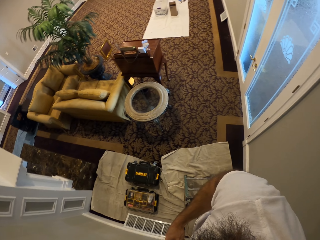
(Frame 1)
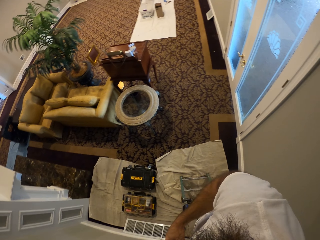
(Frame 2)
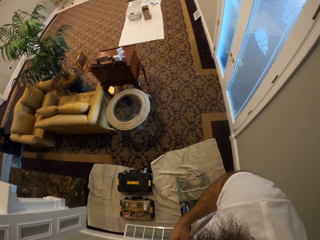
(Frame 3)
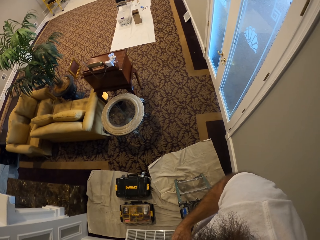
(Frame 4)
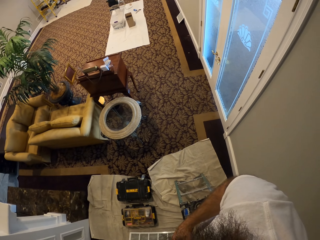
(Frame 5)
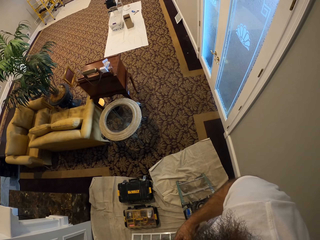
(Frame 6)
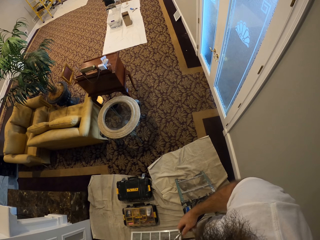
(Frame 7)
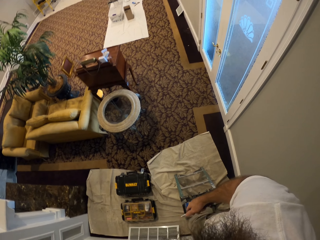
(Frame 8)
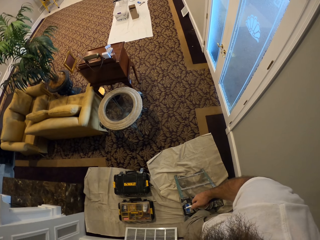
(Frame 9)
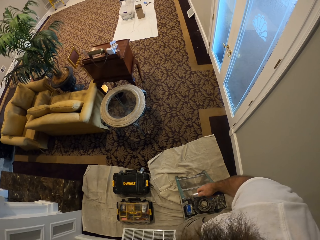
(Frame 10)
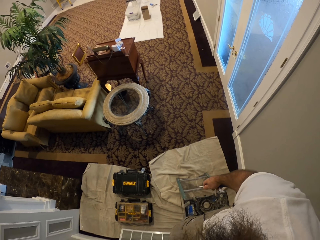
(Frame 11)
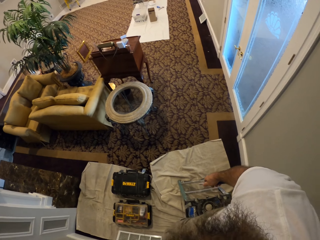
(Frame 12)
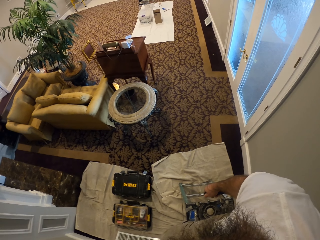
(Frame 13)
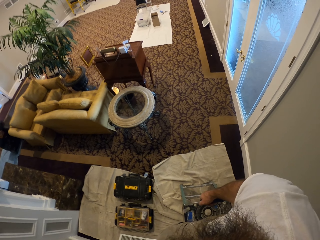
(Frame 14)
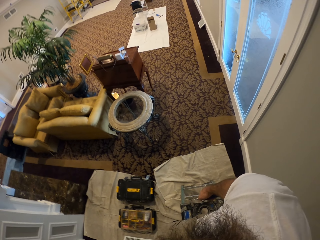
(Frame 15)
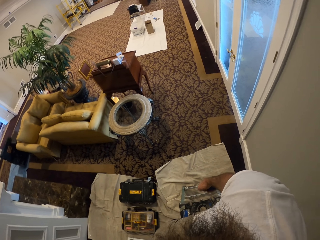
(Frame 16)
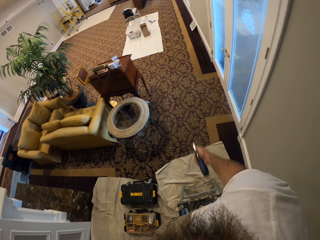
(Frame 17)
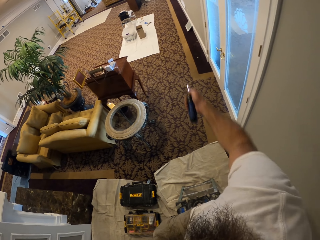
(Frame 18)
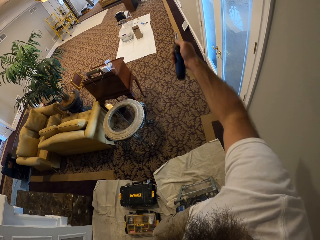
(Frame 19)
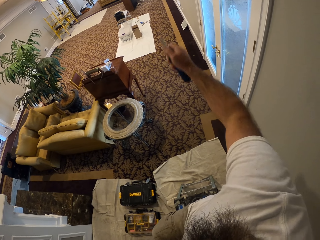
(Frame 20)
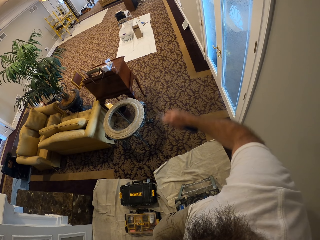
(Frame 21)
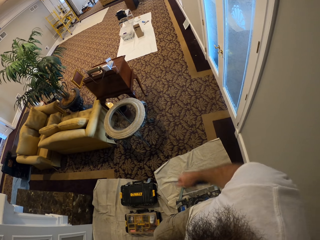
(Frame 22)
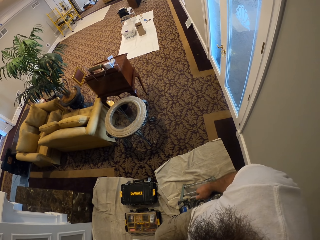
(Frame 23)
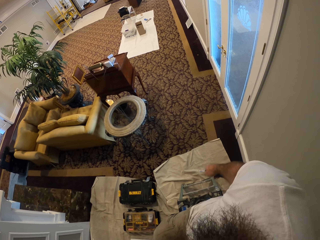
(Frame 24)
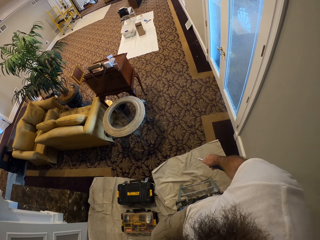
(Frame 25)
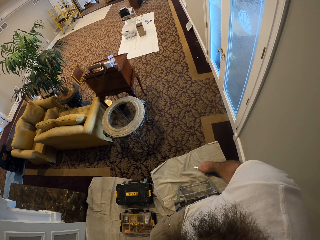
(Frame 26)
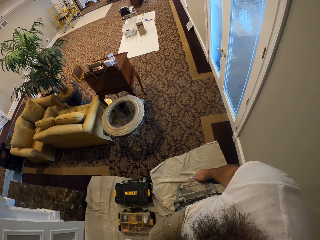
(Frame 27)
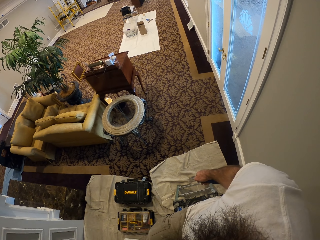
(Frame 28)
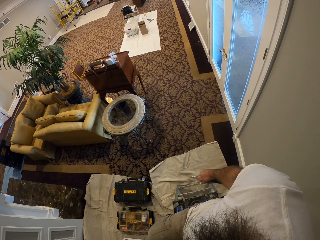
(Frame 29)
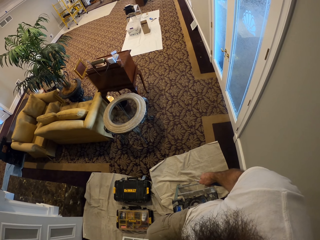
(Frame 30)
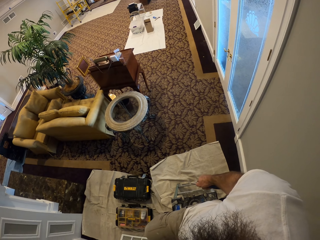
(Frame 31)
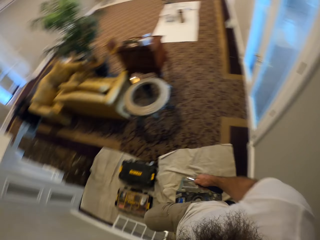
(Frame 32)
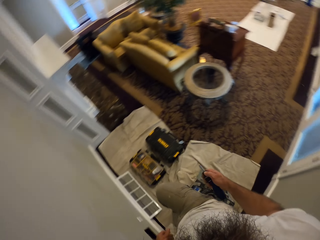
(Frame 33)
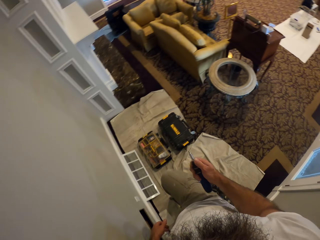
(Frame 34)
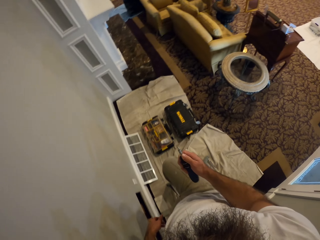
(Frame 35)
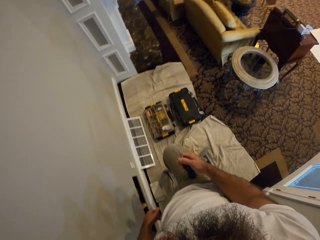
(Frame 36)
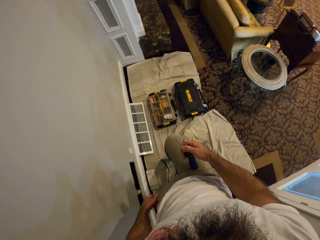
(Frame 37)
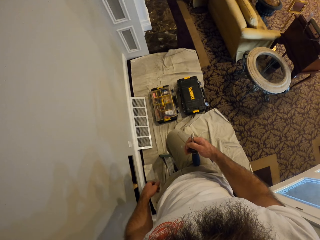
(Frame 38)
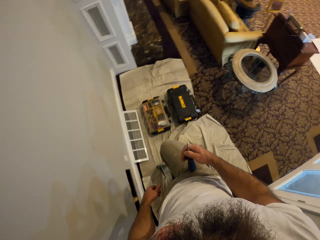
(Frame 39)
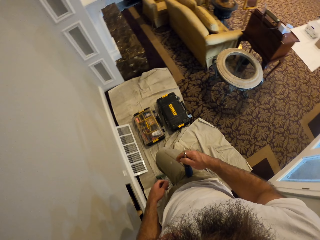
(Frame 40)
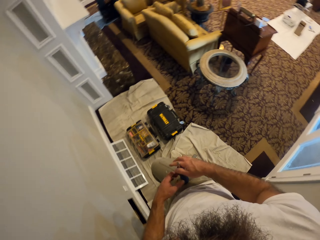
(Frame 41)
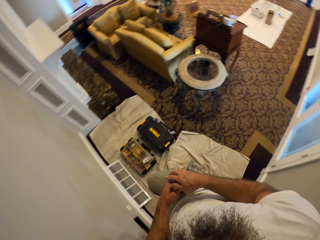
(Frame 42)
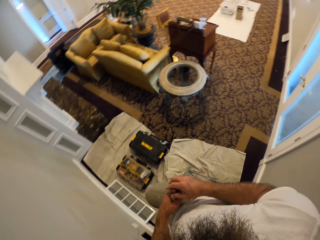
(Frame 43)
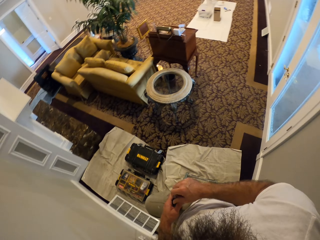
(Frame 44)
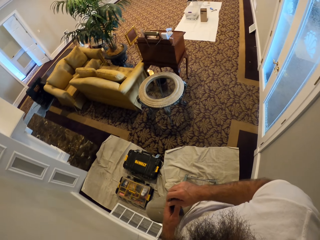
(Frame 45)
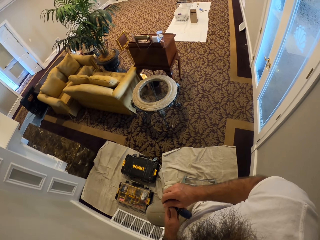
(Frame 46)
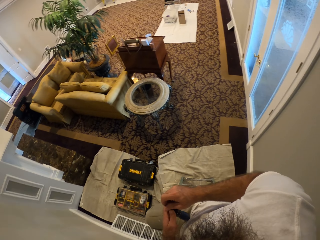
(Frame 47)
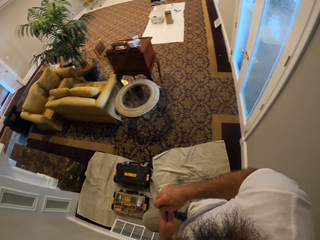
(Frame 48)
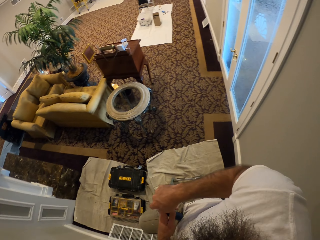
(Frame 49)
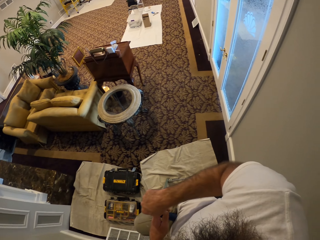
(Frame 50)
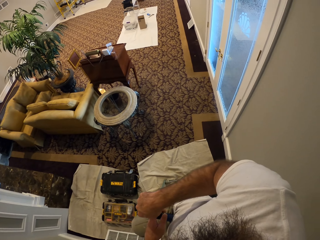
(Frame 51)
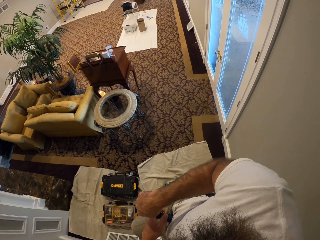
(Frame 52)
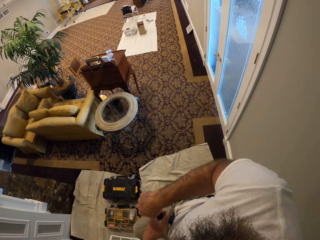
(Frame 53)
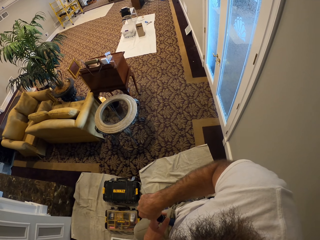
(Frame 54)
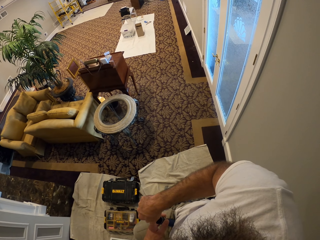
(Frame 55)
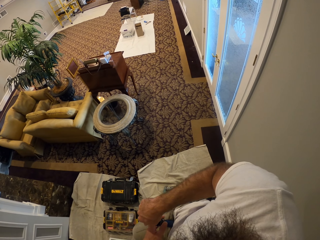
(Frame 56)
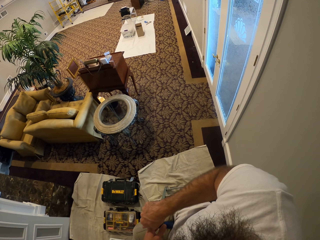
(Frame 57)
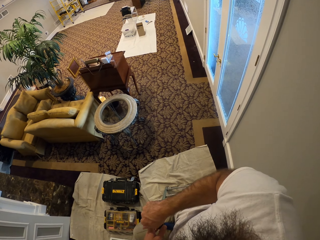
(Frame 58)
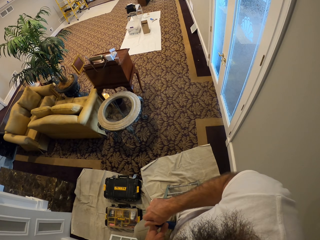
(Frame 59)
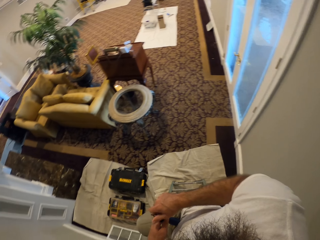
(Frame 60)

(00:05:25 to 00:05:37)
The camera wearer lowers himself on a step ladder. He puts the screwdriver on his right leg with his right hand. He fiddles with the screwdriver with both hands.

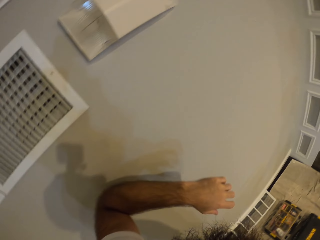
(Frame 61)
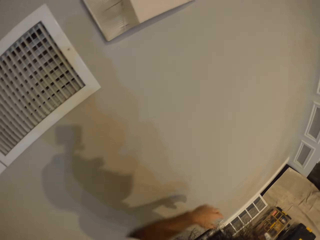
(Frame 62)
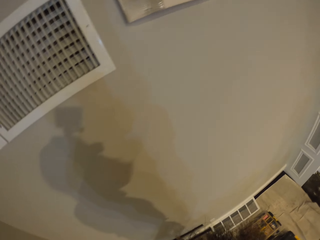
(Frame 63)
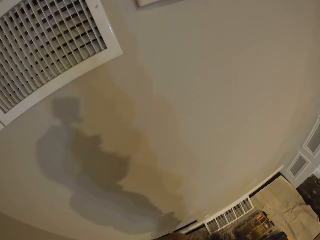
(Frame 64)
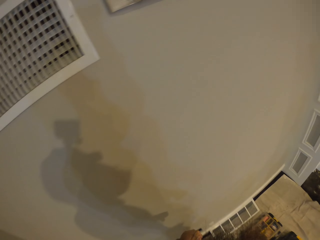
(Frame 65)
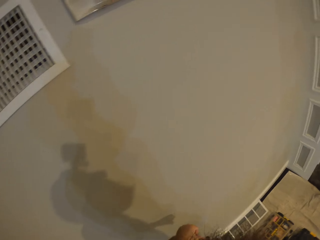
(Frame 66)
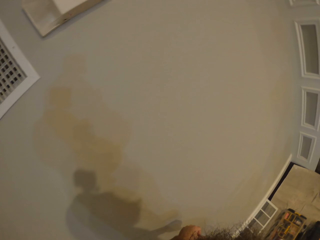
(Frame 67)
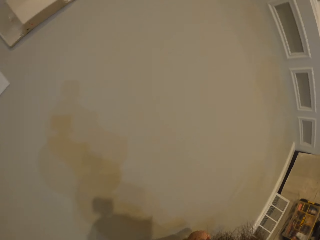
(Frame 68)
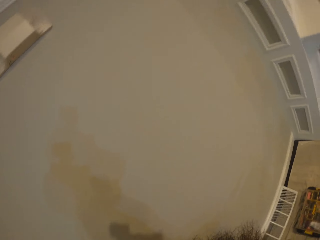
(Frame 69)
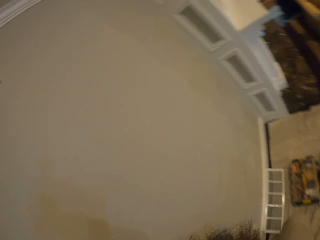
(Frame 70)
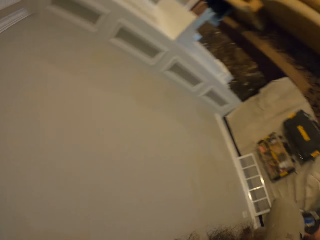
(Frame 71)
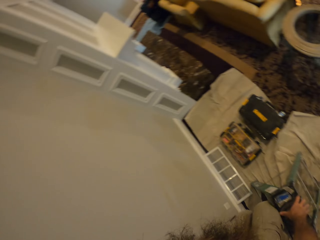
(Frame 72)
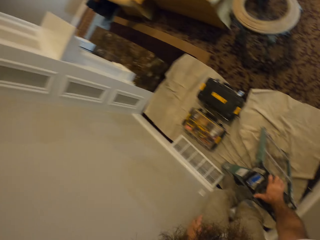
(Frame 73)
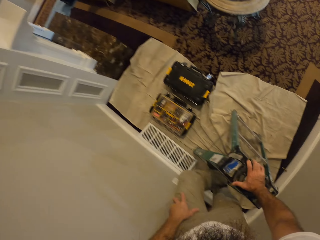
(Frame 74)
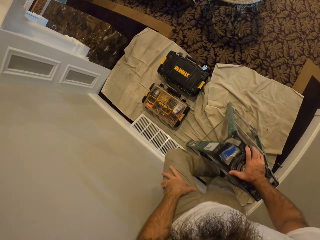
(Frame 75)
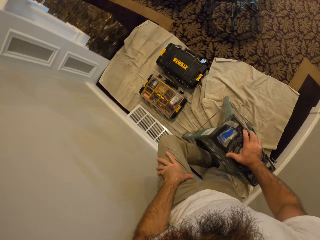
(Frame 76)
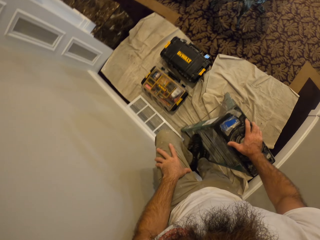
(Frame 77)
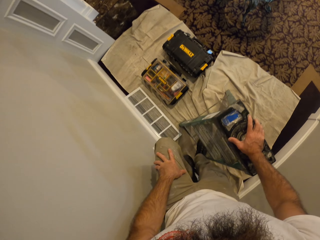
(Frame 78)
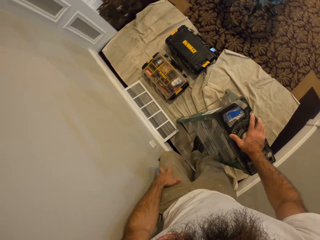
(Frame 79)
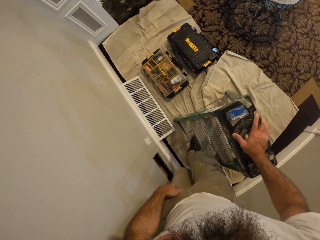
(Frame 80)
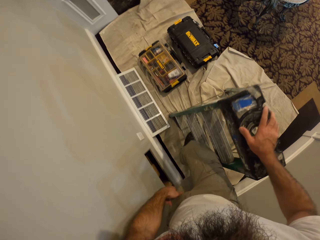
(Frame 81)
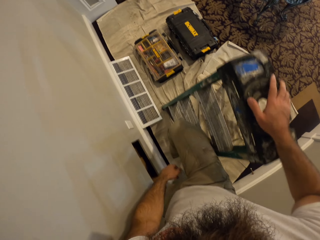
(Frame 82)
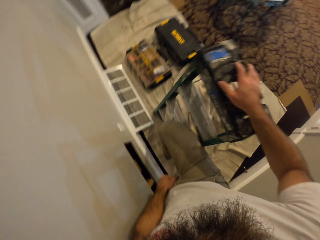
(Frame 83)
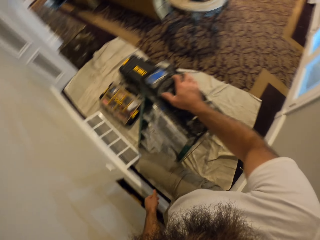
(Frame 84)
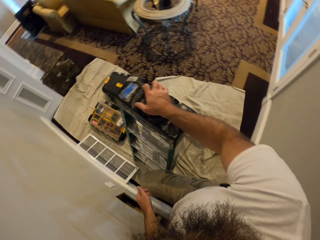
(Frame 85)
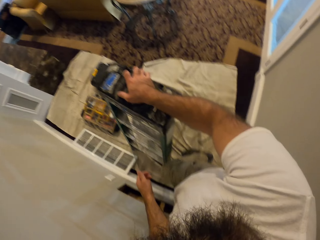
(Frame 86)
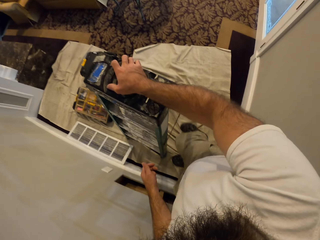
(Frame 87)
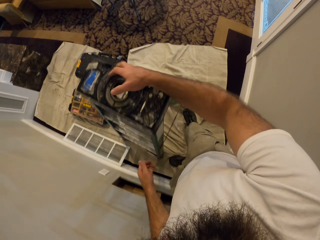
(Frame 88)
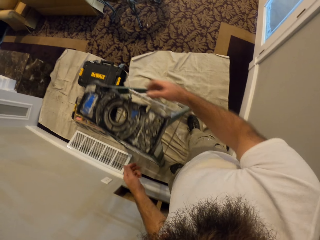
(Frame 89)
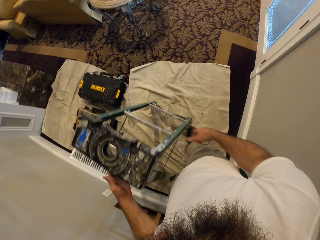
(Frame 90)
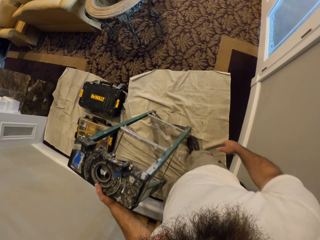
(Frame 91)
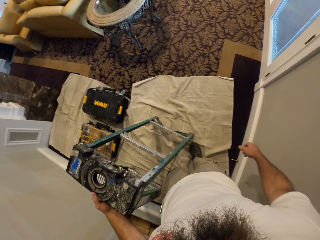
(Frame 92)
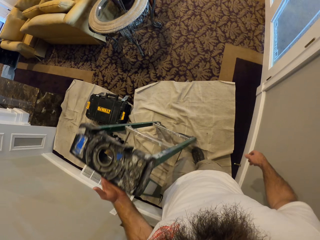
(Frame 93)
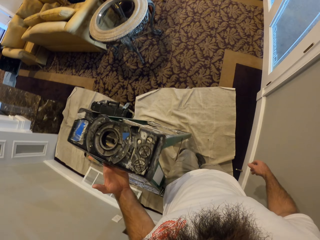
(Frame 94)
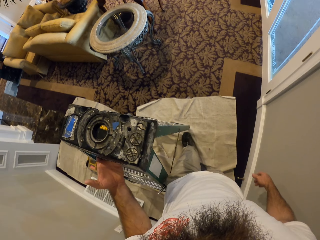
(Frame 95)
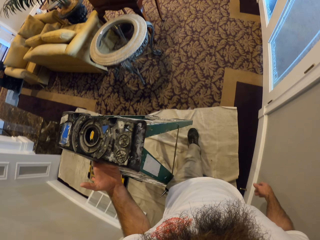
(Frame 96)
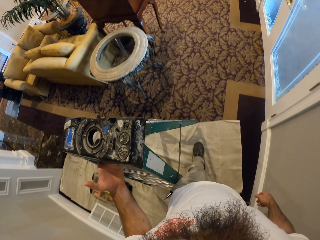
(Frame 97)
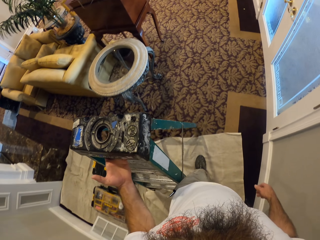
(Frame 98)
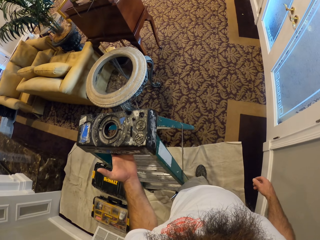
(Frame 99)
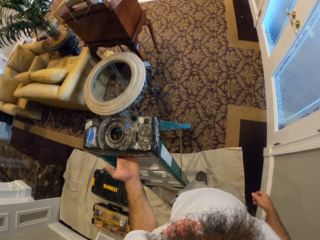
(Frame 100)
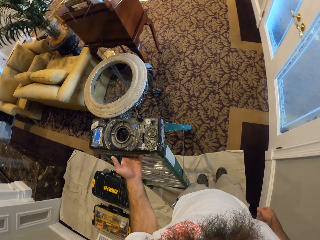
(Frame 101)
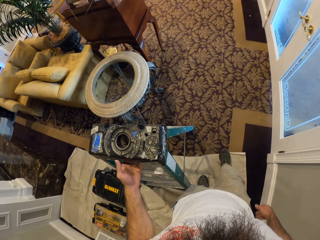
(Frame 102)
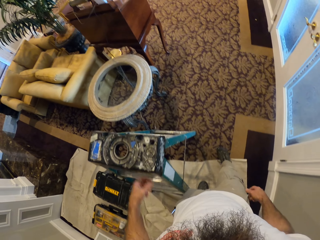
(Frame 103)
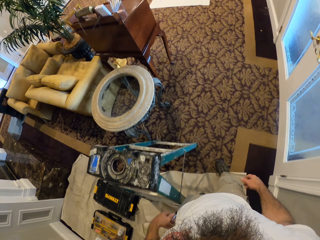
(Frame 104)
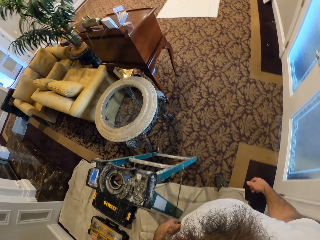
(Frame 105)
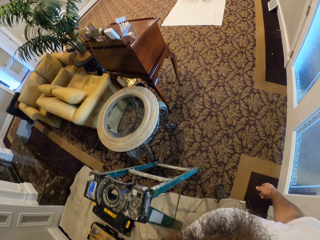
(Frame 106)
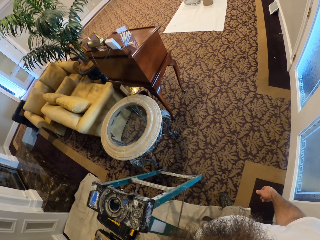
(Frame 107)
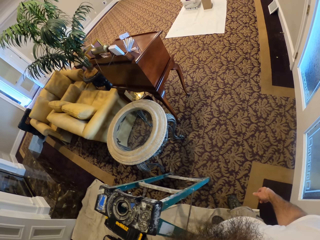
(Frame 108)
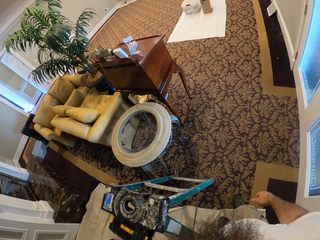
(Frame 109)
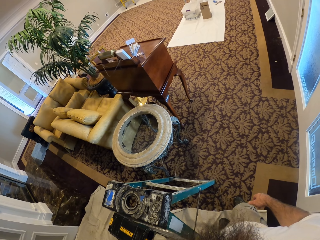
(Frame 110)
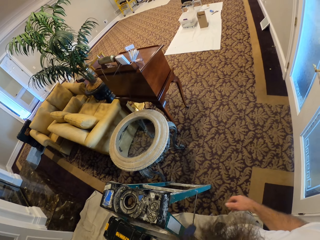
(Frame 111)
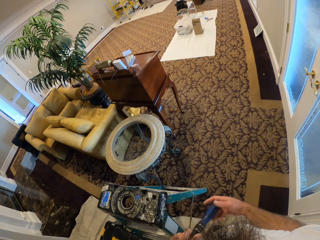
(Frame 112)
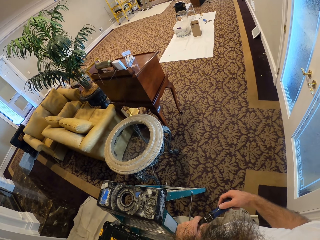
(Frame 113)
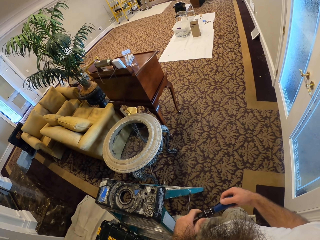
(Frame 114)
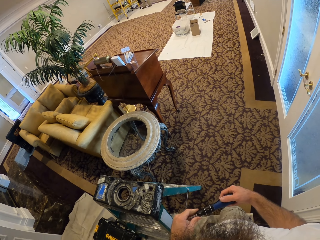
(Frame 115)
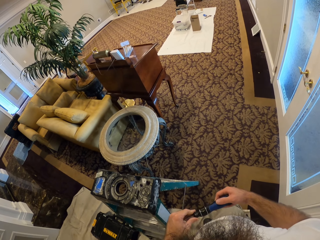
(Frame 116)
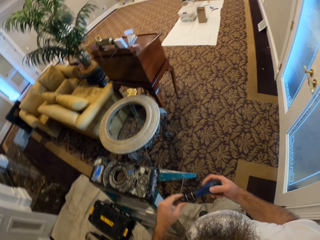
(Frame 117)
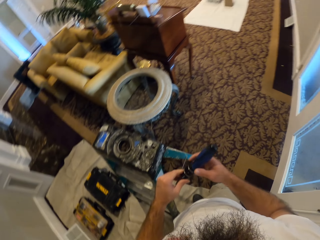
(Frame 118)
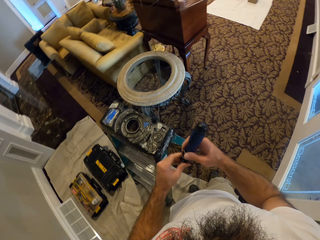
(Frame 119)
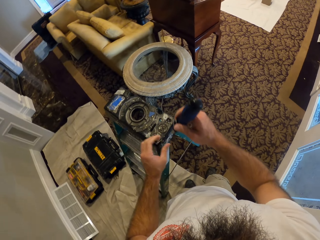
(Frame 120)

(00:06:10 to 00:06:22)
The camera wearer comes down from the step ladder. He carries the step ladder with his left hand. He drops the step ladder with his left hand. He passes the screwdriver to his right hand.
